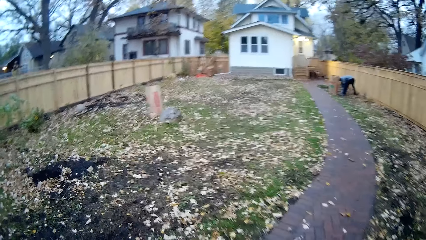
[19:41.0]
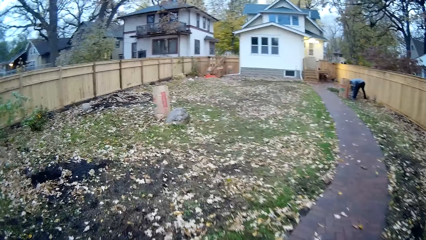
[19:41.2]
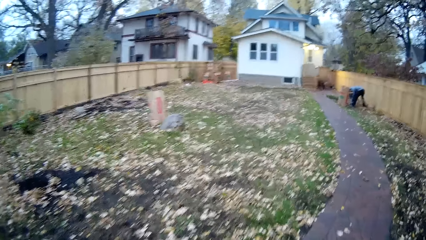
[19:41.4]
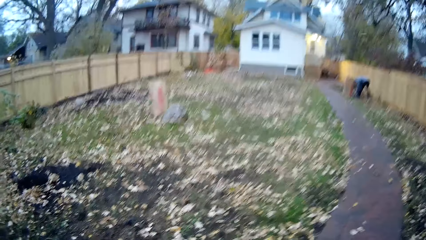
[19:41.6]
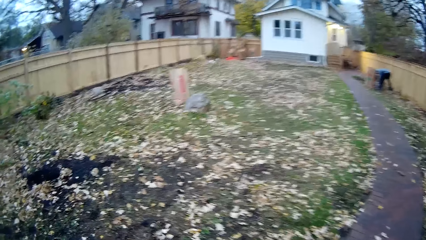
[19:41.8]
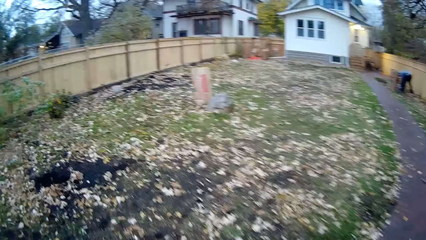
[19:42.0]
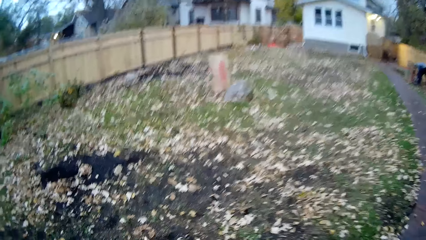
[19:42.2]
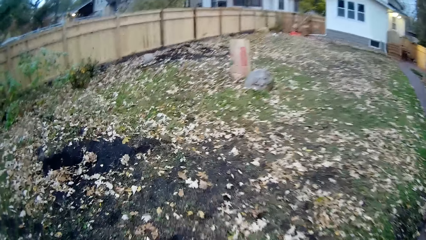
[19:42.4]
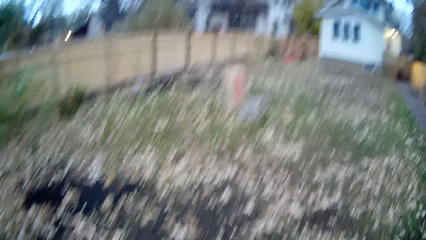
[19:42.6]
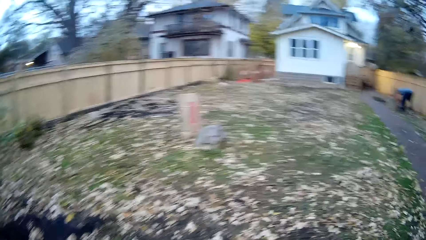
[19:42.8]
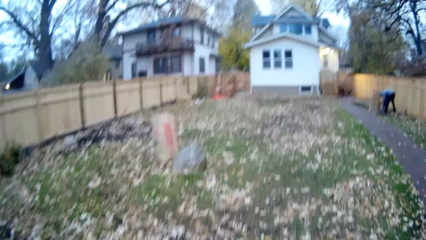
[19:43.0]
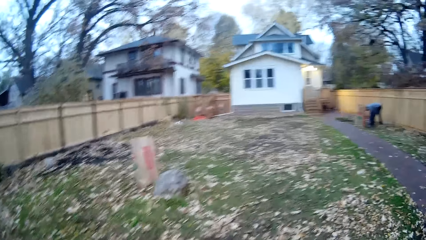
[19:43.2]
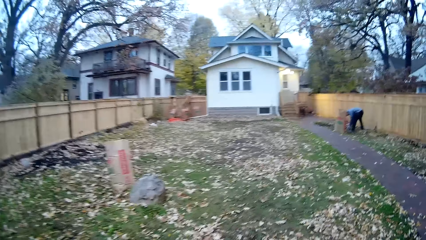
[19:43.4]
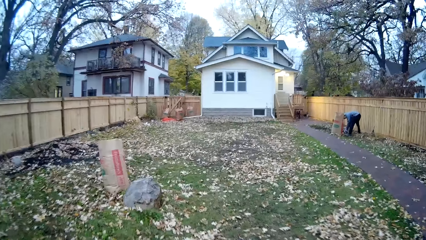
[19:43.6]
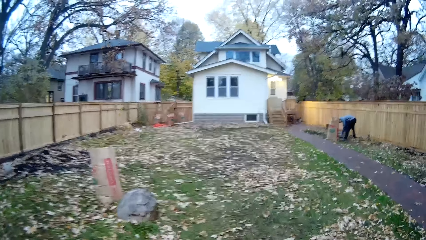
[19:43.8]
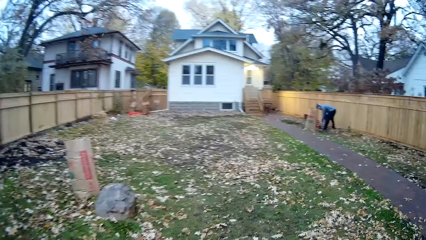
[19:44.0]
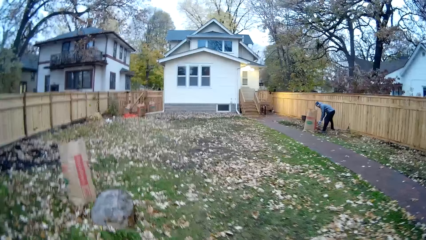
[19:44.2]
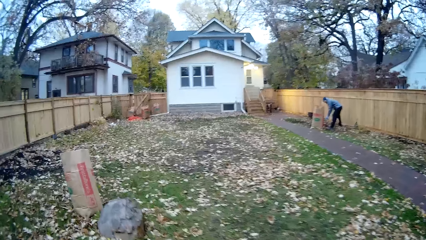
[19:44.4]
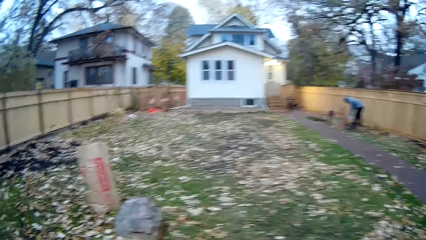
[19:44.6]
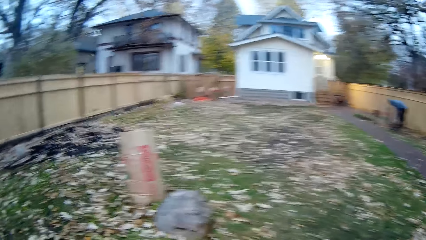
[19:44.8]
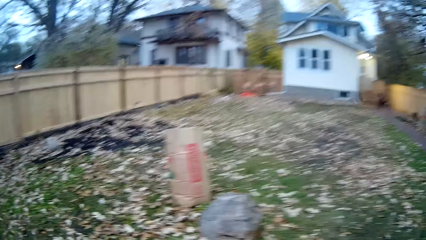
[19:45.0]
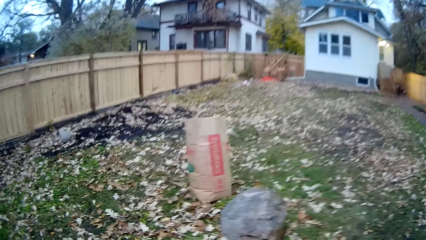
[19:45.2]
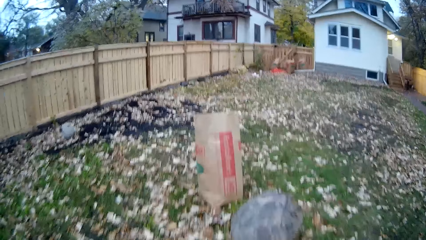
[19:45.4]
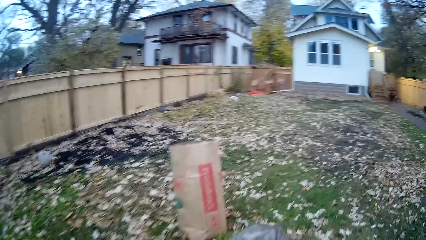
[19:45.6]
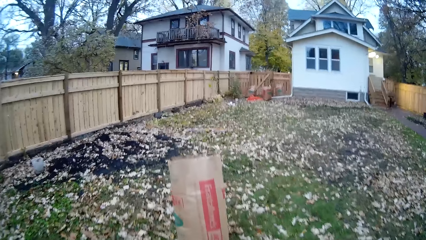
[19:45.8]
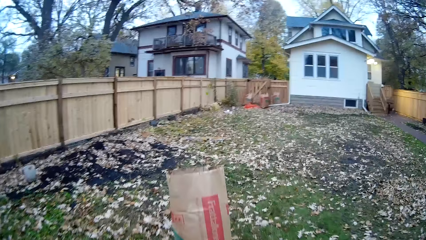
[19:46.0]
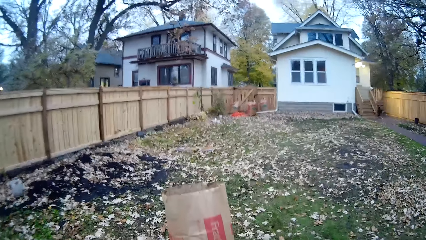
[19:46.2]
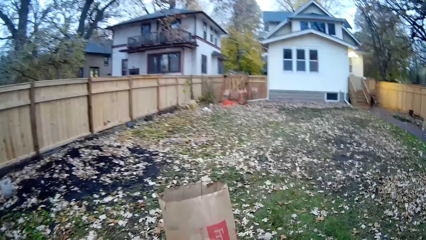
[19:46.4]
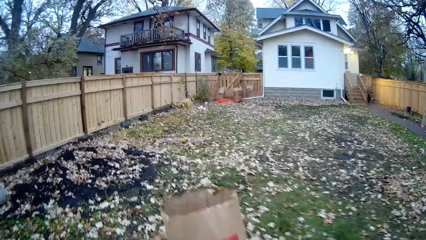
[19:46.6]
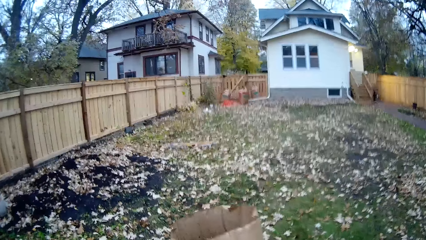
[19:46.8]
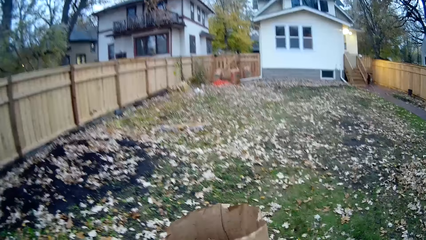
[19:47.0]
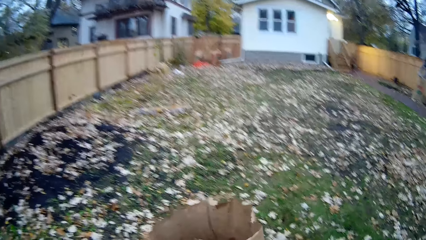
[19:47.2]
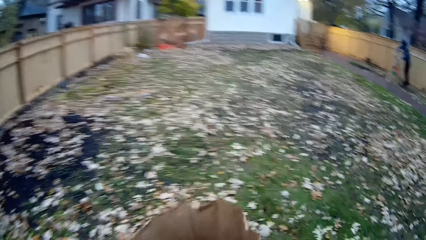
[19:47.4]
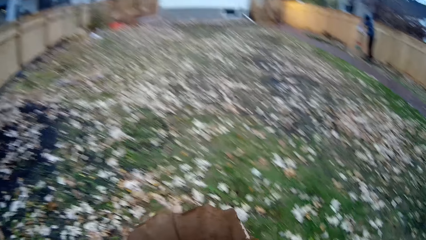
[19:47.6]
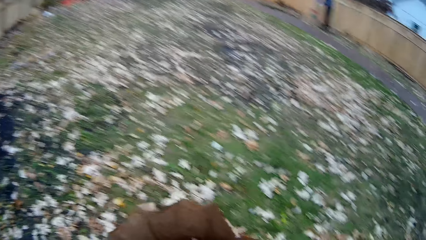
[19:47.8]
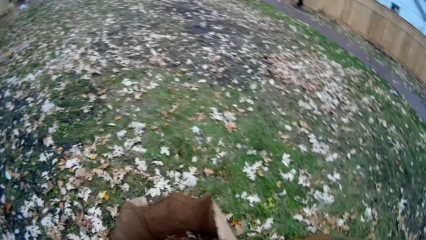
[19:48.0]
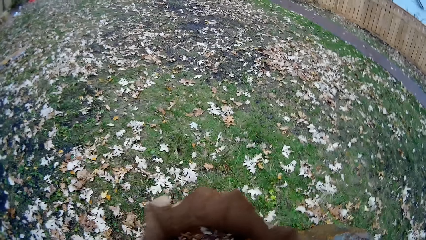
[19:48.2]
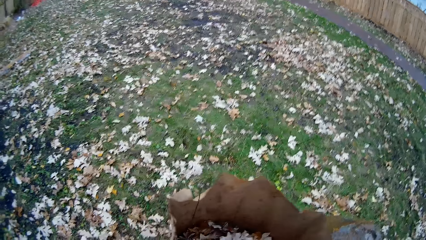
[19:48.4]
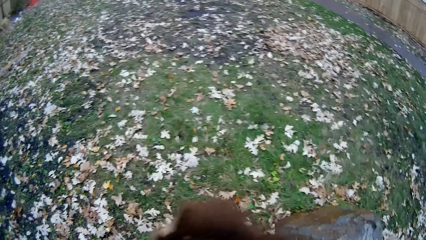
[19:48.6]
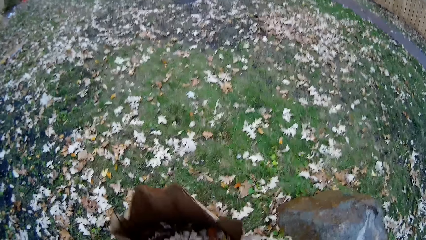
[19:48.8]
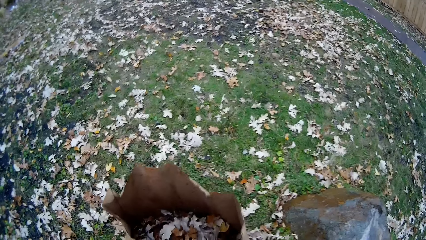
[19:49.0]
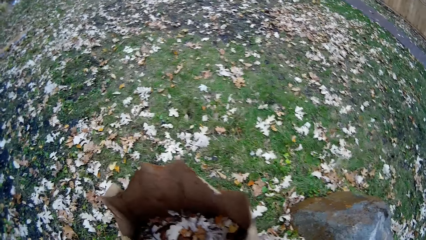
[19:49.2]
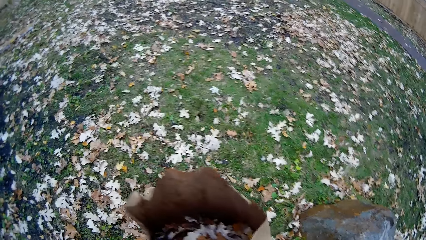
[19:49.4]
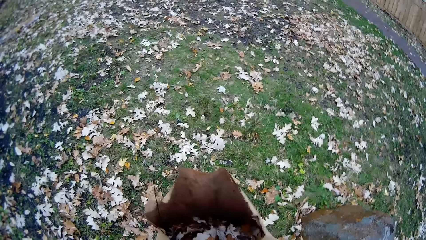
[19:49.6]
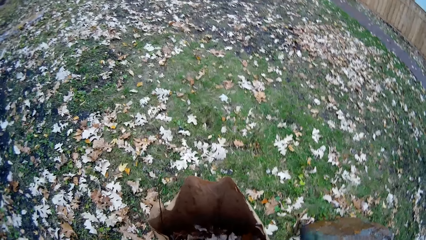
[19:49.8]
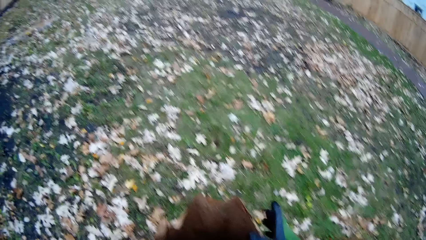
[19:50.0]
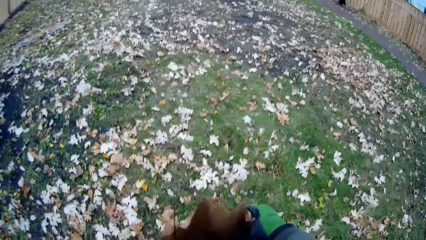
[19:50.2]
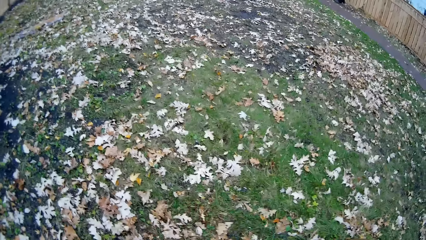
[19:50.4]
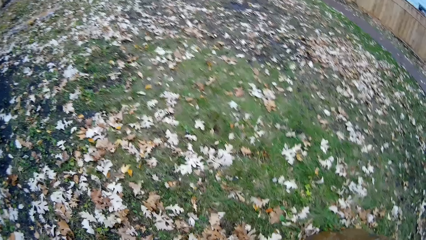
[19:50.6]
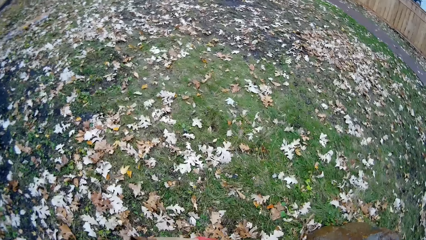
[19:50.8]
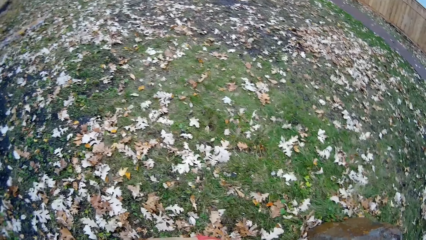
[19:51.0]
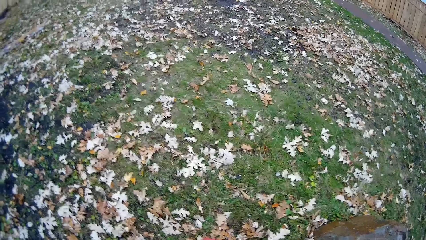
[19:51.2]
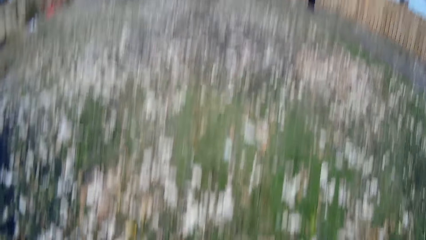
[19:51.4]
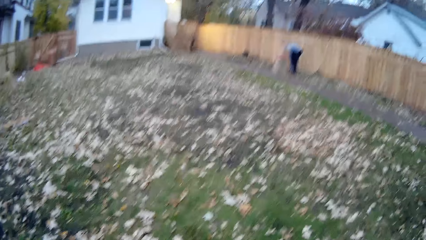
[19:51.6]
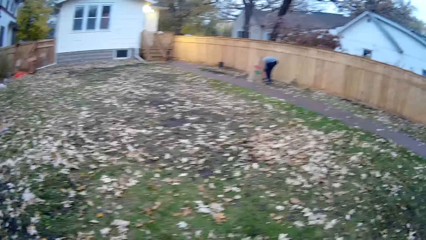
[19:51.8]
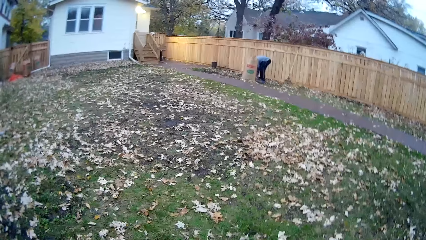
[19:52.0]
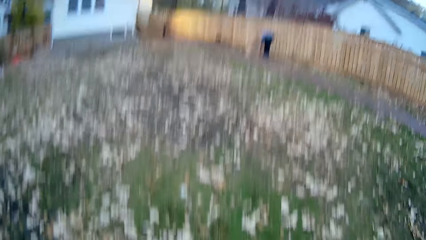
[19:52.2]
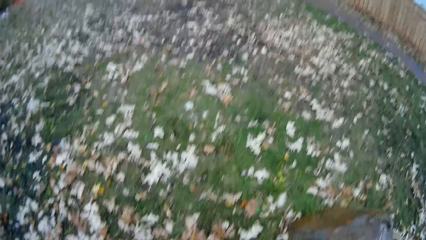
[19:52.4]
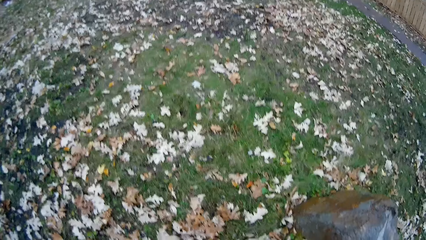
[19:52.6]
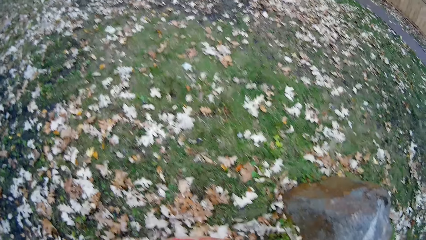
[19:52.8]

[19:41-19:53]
The camera wearer walks around. He holds a waste sack with his right hand. He touches the sack. He looks around.

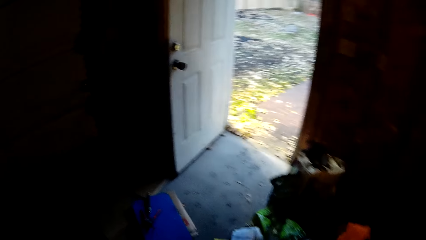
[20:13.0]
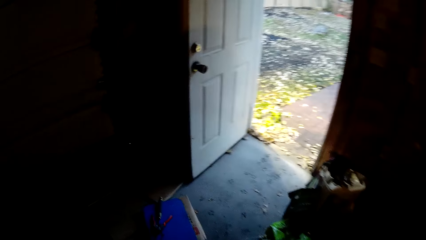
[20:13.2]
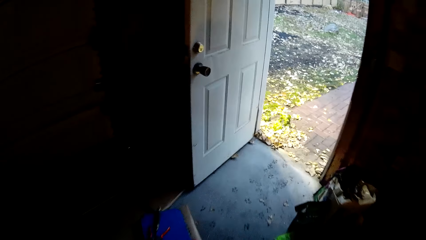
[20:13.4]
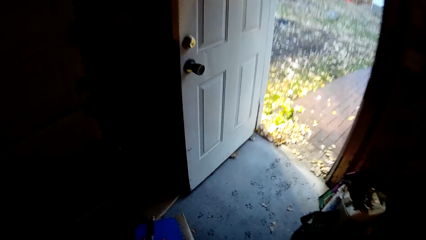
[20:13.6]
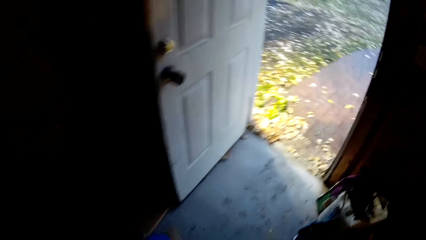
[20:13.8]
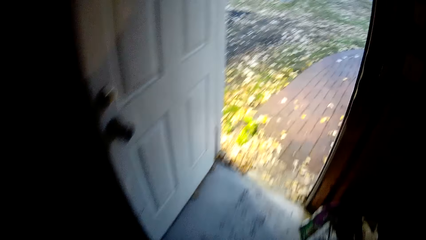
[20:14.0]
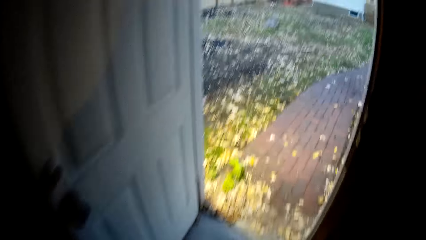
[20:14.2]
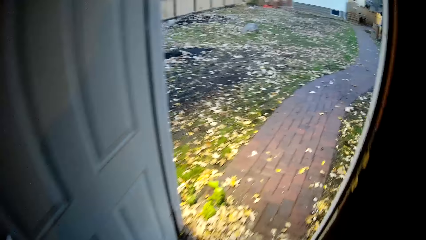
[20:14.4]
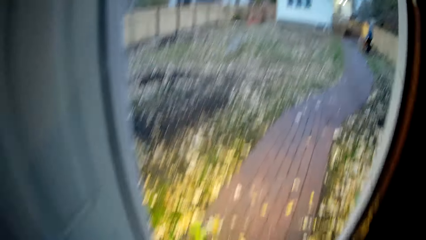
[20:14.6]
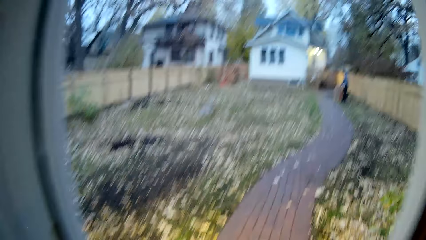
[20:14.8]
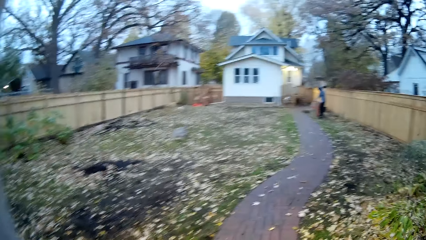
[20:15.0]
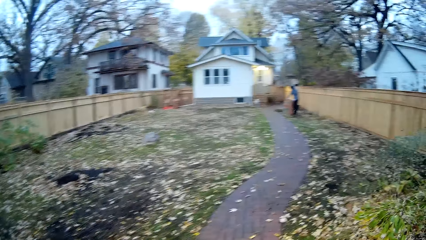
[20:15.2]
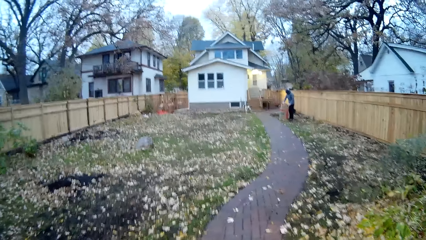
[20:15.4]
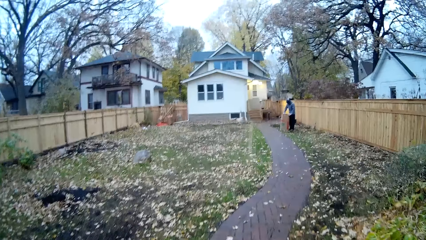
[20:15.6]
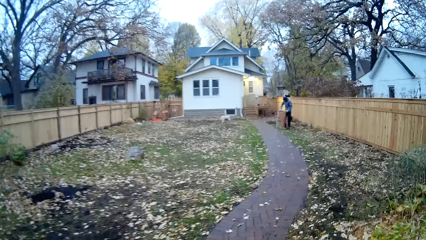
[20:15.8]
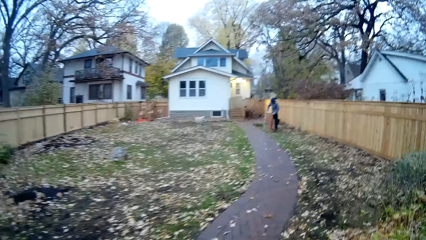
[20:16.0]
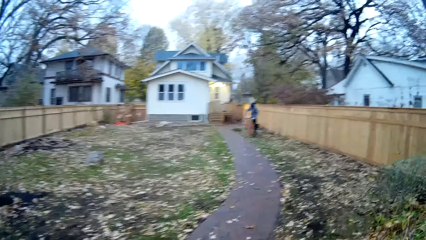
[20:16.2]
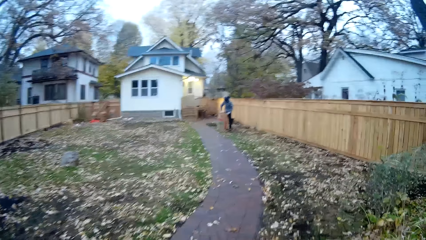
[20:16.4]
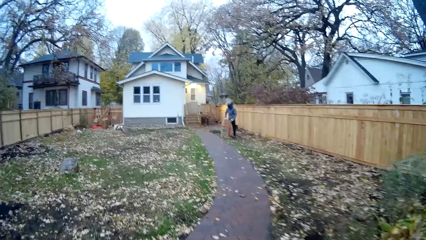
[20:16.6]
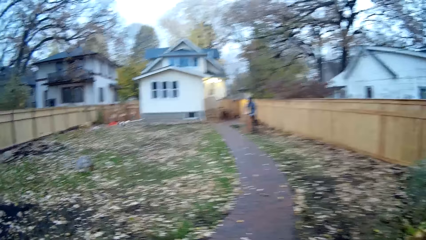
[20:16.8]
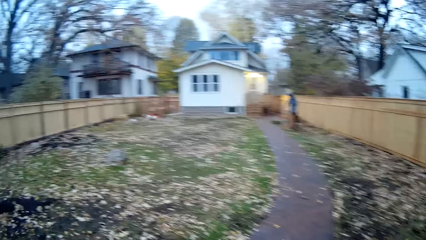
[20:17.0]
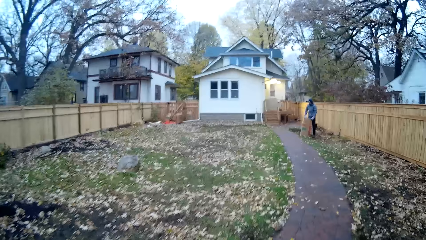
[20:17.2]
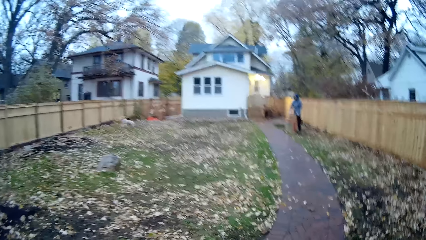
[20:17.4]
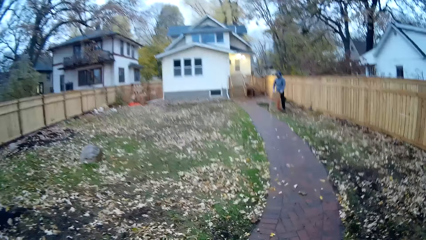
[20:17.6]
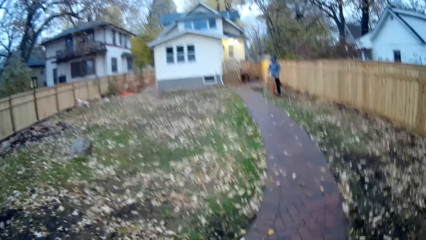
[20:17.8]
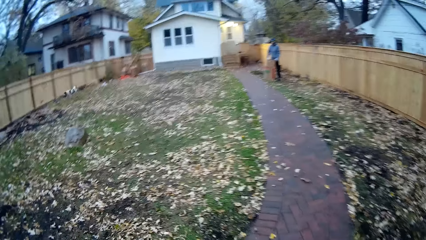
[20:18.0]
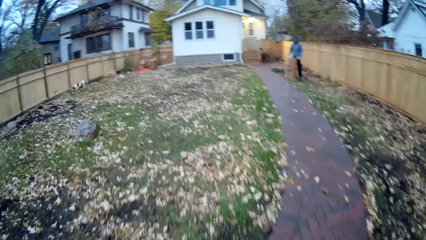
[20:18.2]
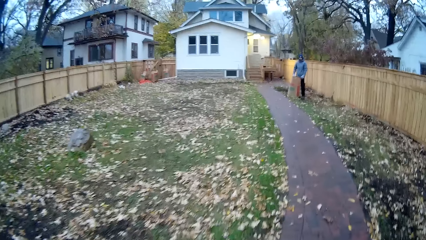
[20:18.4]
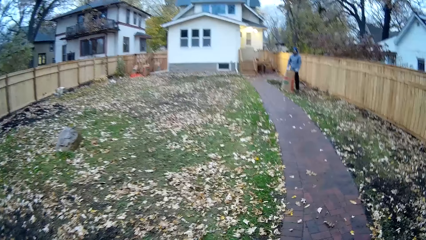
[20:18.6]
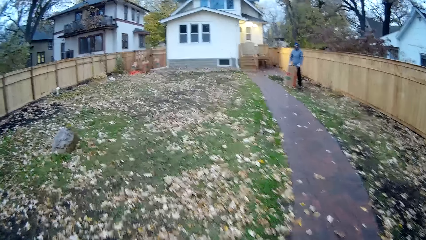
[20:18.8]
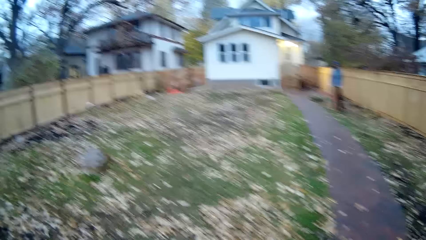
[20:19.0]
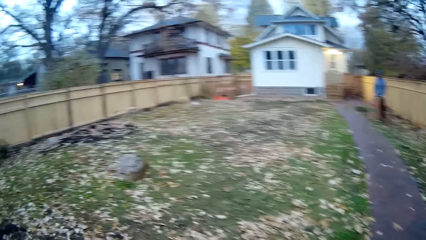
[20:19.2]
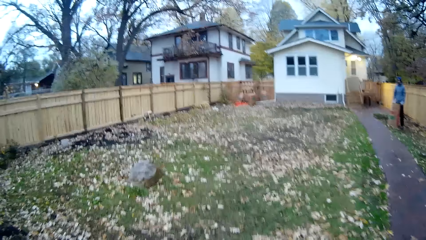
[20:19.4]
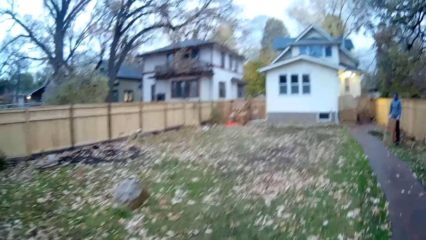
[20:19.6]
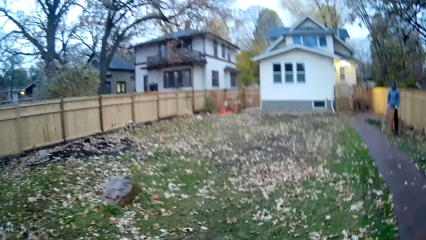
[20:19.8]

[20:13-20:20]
The camera wearer walks outside the building into the field of the compound.
